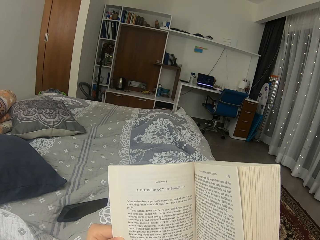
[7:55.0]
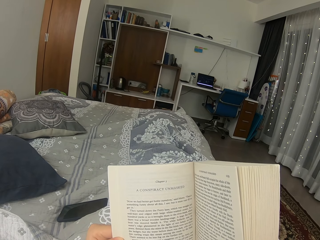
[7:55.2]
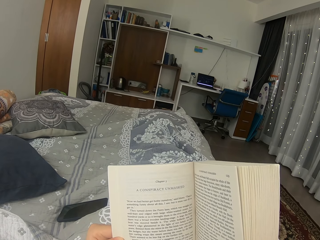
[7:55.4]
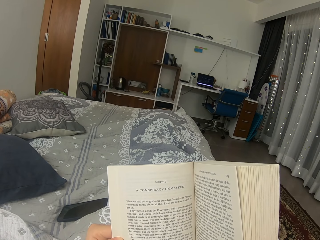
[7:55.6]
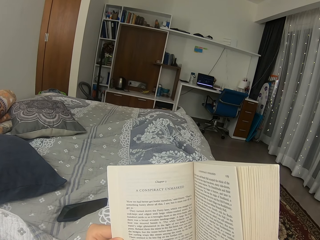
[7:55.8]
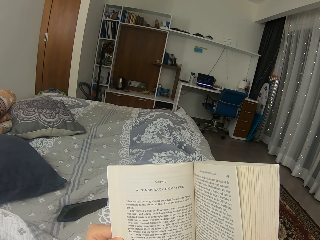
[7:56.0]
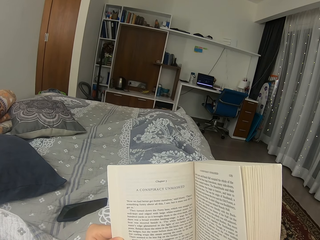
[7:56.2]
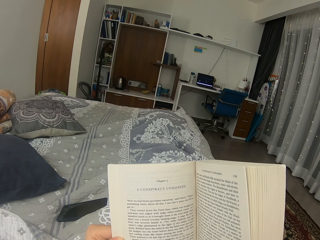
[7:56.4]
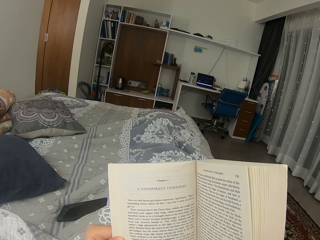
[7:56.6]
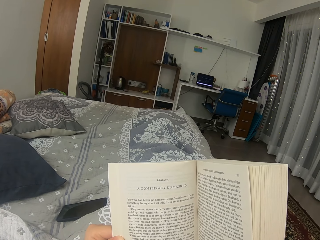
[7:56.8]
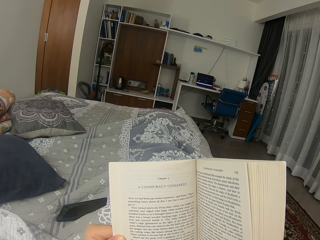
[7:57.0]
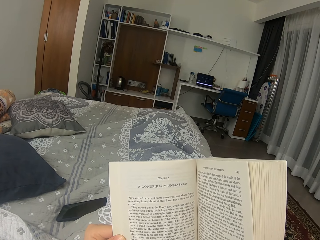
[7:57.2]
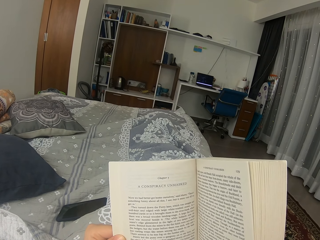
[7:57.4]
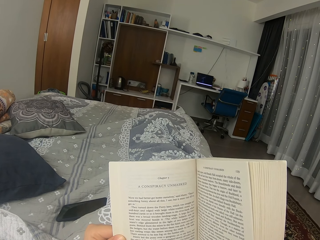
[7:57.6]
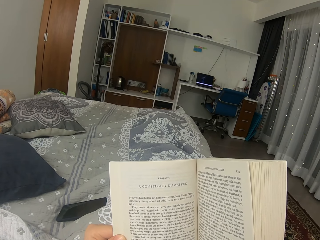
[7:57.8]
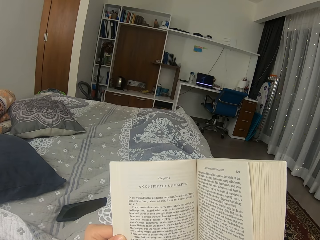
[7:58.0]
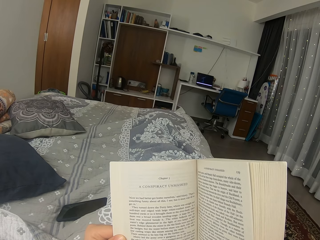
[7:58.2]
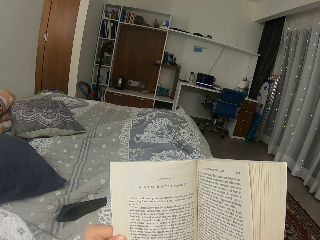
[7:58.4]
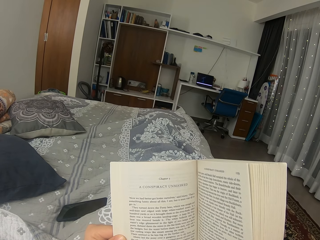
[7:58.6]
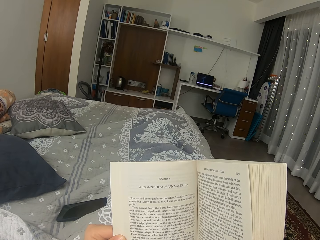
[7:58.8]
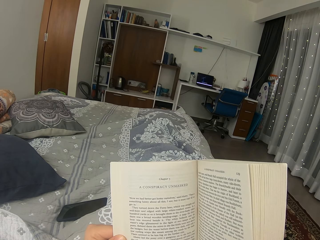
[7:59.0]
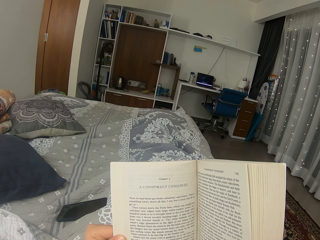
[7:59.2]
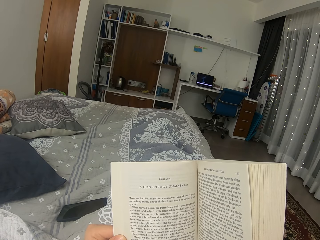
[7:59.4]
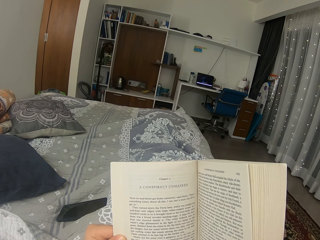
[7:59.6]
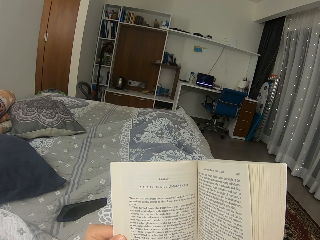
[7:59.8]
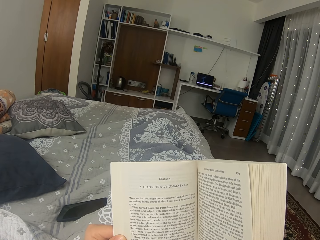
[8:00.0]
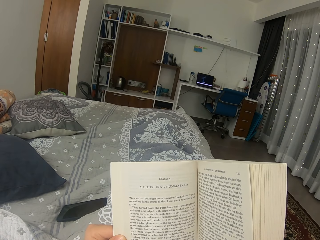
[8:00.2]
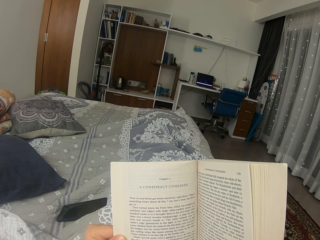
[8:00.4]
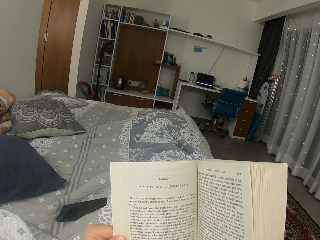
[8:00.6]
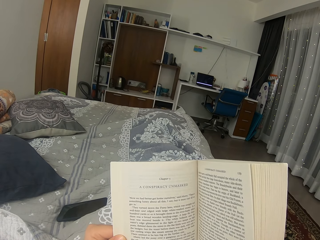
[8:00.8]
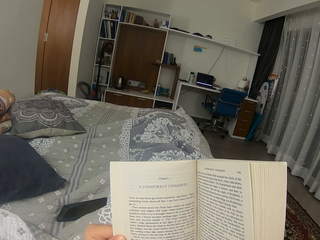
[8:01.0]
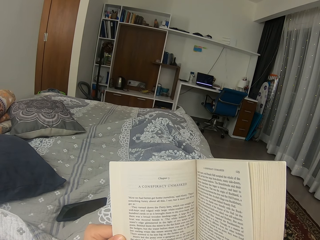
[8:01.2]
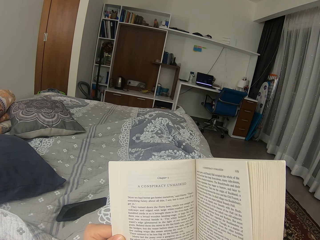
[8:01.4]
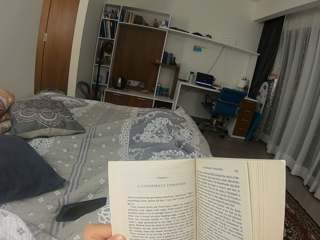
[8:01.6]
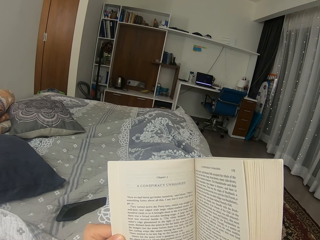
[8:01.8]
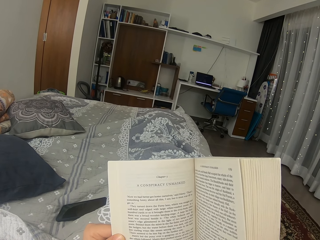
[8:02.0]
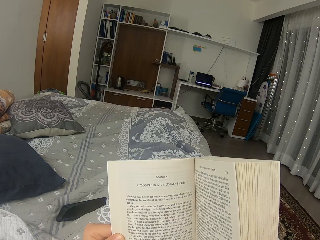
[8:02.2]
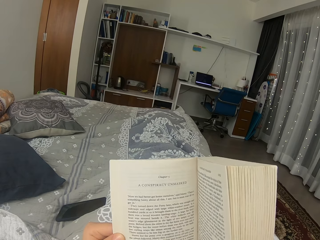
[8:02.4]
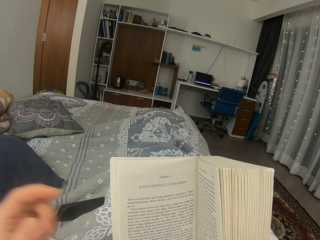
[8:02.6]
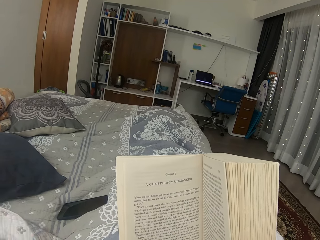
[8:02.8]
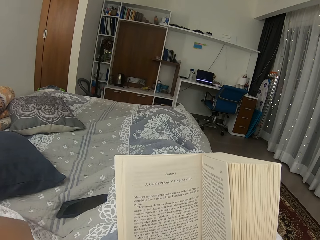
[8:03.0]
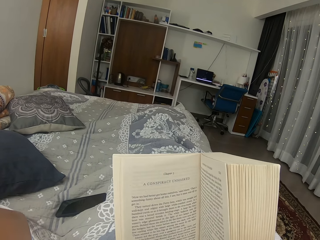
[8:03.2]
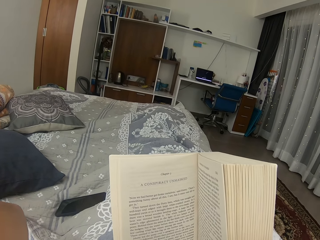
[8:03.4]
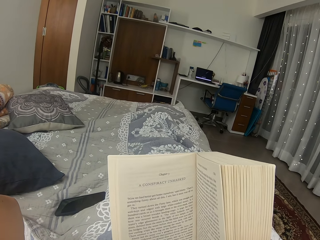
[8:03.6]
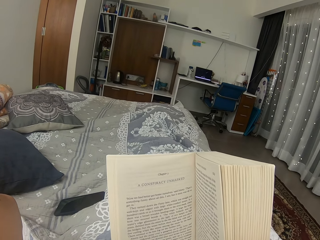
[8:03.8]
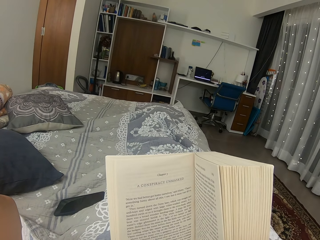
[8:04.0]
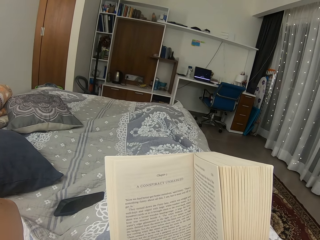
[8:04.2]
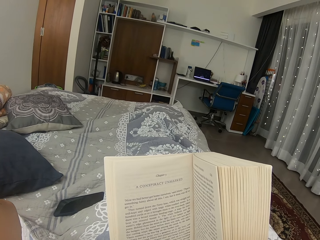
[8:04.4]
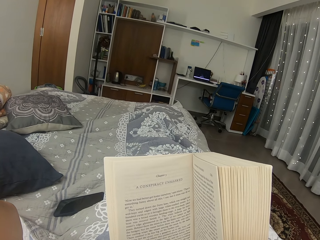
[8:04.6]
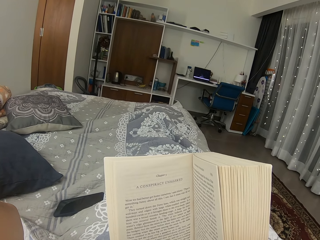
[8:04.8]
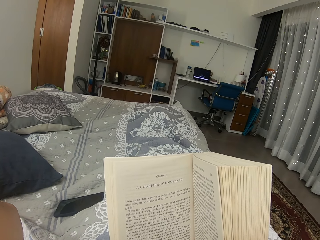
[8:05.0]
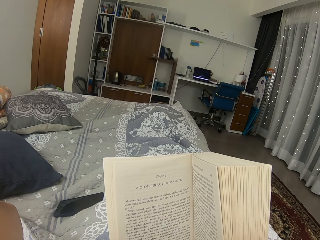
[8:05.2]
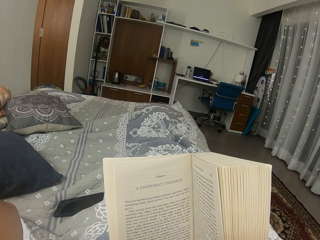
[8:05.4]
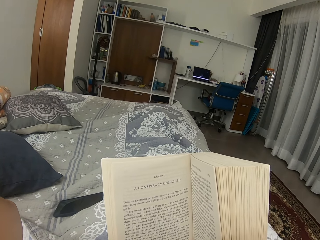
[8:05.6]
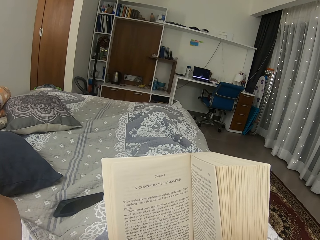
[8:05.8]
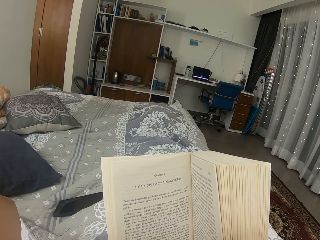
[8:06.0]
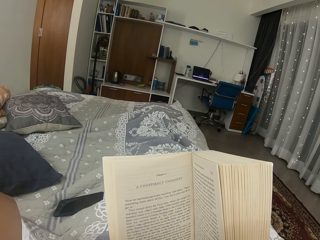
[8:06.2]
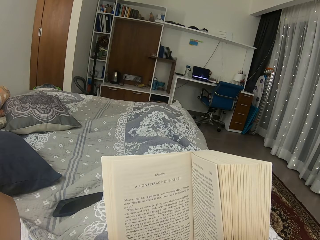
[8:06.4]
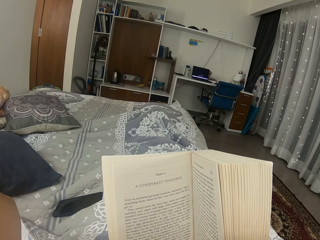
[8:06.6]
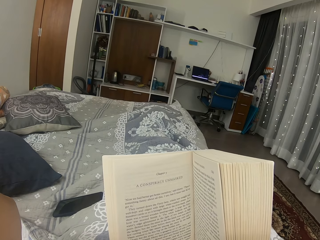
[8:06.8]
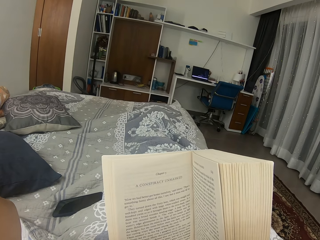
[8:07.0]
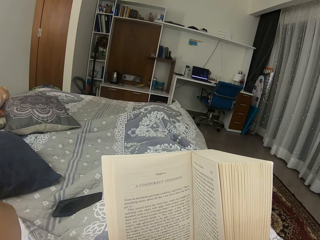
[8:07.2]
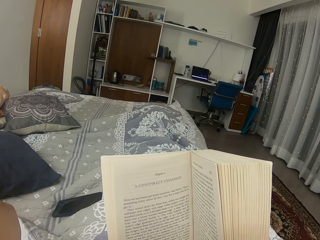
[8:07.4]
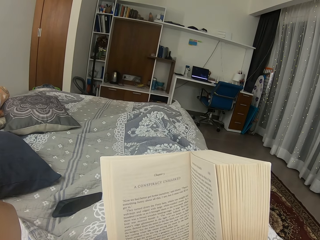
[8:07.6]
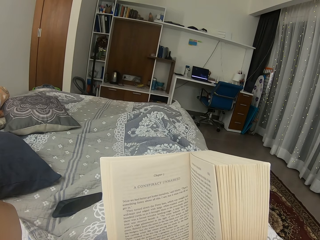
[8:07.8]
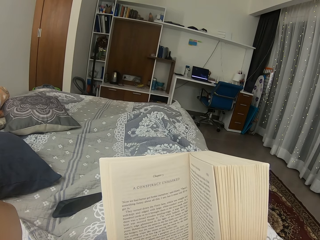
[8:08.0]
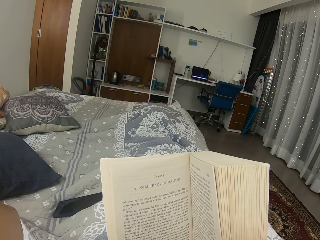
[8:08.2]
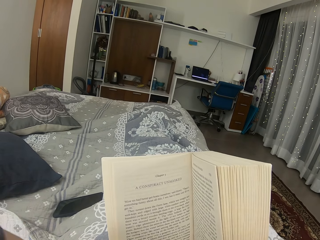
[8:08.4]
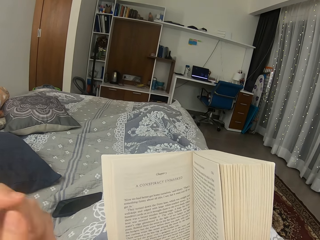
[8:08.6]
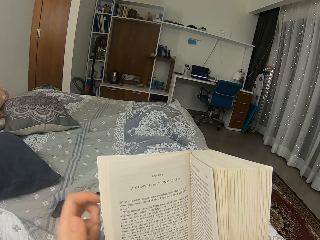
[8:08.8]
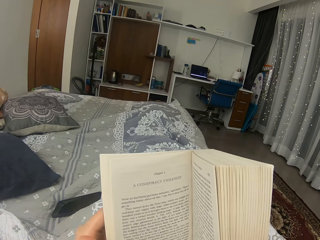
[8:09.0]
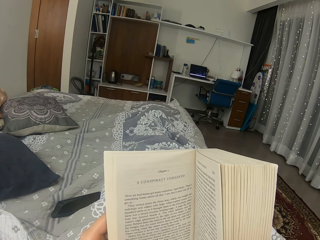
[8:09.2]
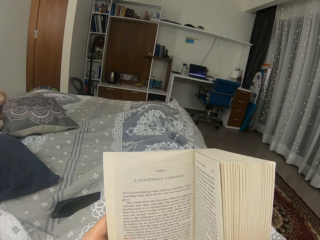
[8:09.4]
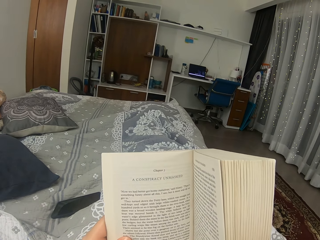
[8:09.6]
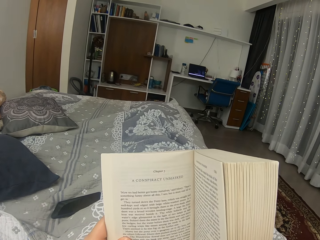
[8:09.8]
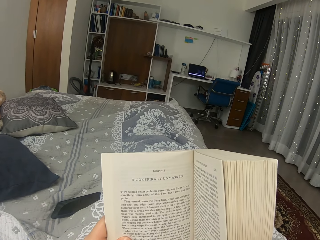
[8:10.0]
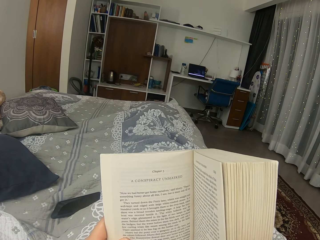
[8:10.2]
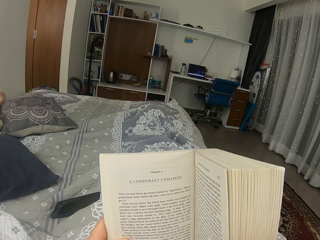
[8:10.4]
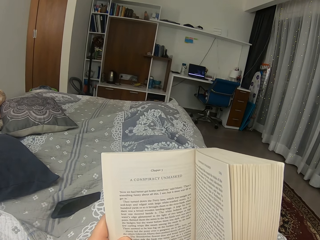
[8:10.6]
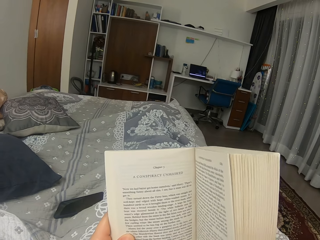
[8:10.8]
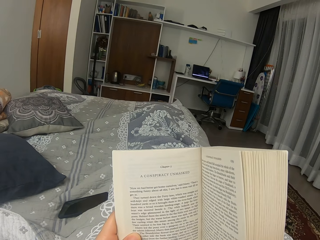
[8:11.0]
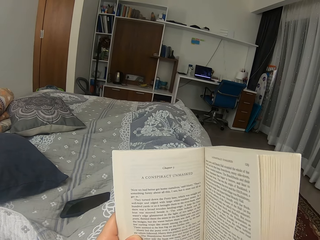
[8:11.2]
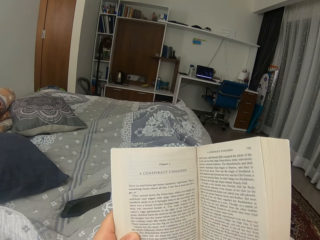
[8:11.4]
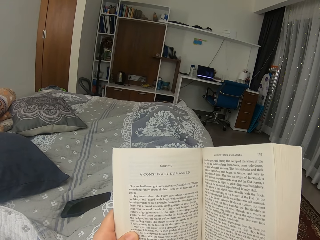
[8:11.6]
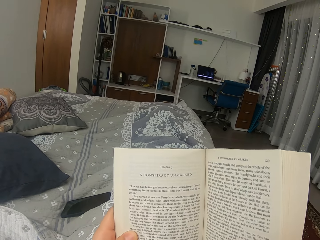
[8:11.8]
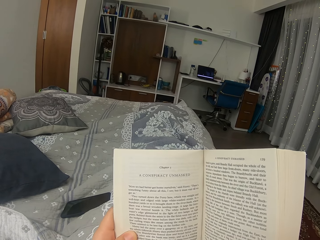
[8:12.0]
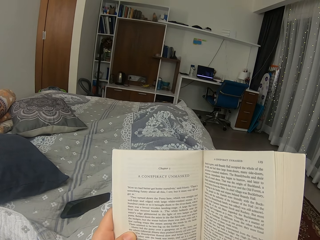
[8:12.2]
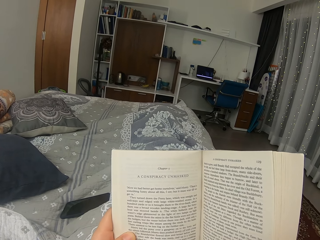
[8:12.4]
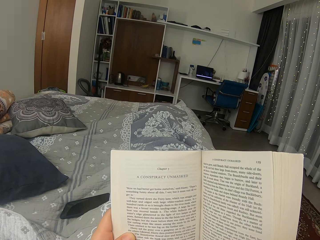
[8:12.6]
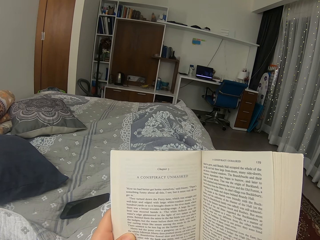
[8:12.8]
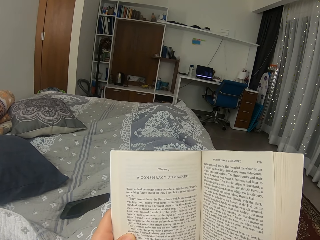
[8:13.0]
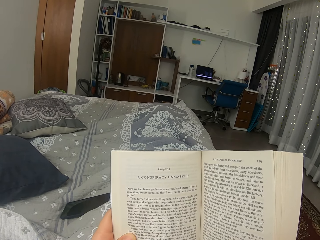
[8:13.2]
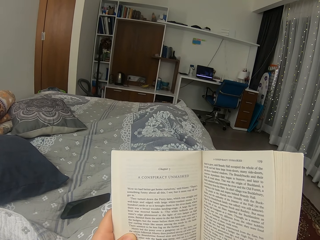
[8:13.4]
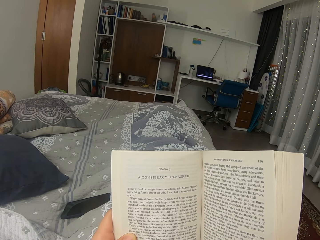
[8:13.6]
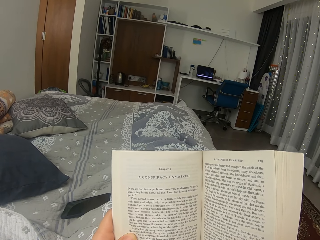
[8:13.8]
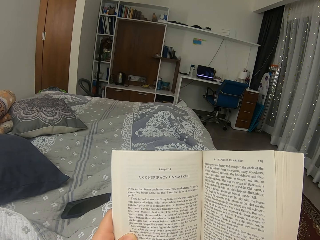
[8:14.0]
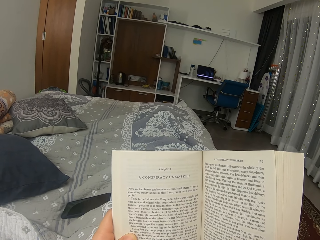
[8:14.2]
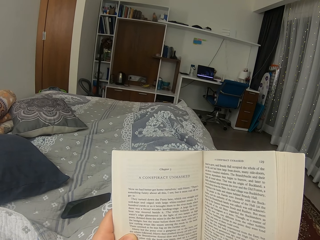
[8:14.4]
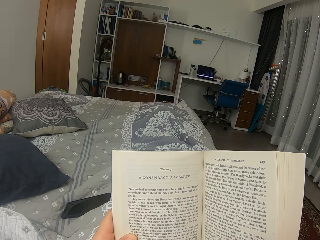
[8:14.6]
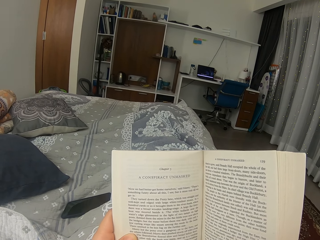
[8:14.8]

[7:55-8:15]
The camera wearer touches her face. She moves the hand. She moves the hand back and holds the book with both hands.
